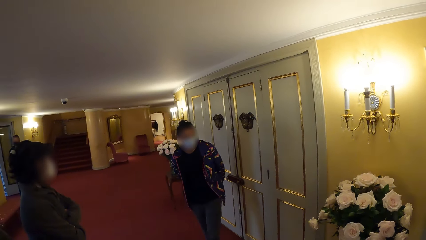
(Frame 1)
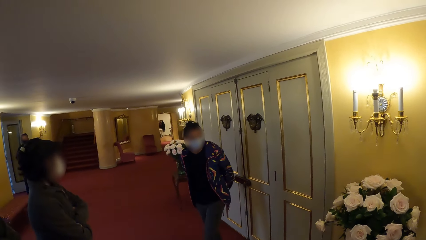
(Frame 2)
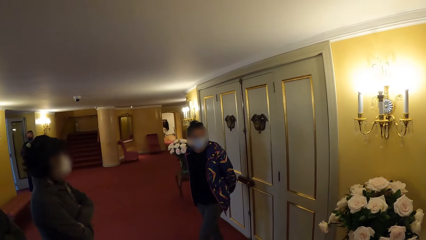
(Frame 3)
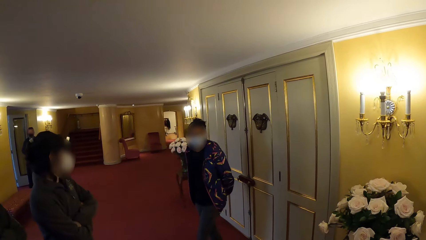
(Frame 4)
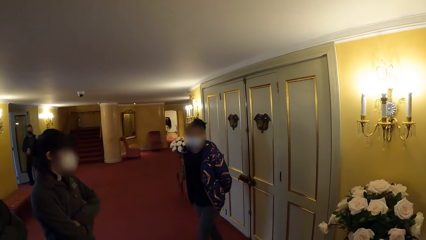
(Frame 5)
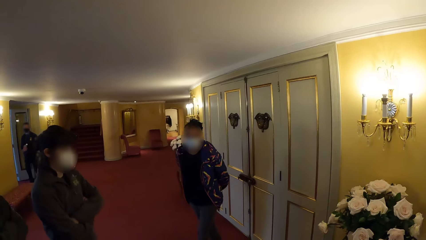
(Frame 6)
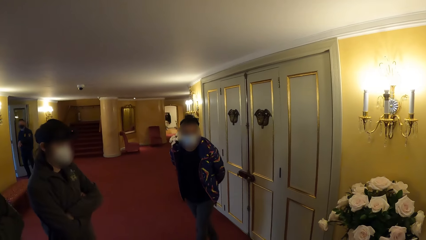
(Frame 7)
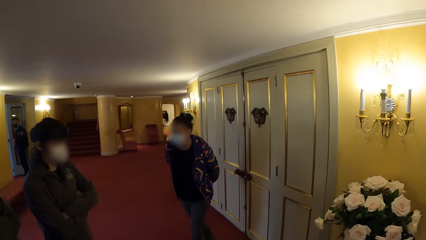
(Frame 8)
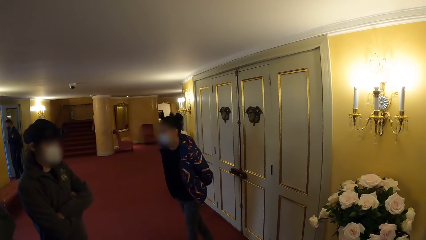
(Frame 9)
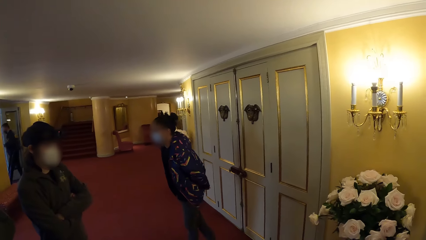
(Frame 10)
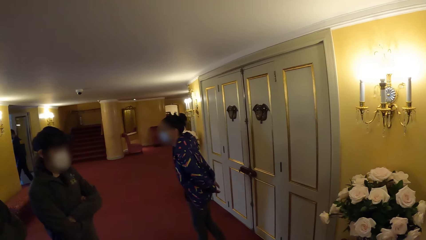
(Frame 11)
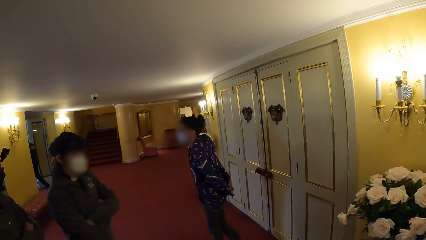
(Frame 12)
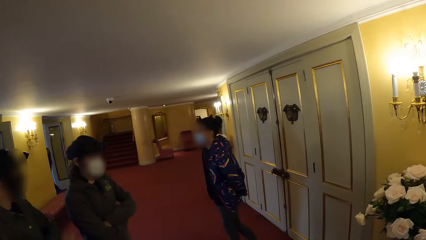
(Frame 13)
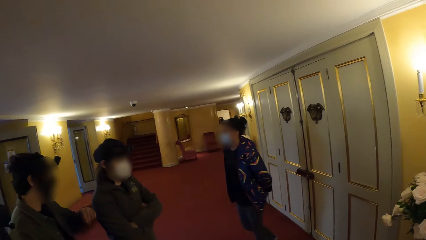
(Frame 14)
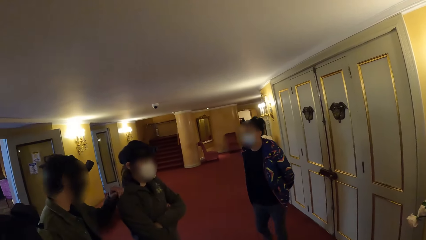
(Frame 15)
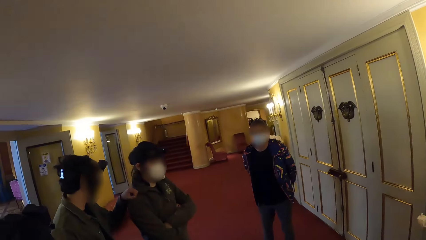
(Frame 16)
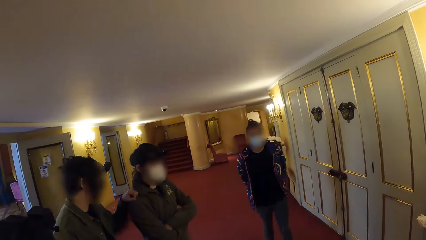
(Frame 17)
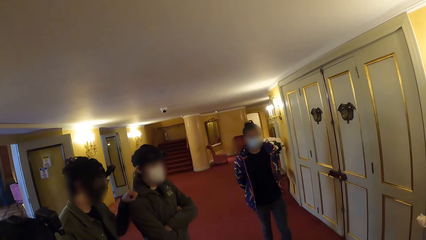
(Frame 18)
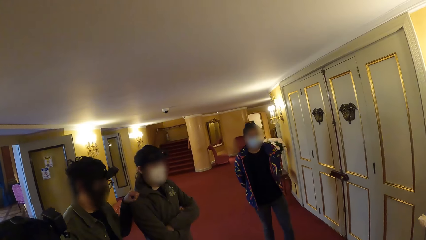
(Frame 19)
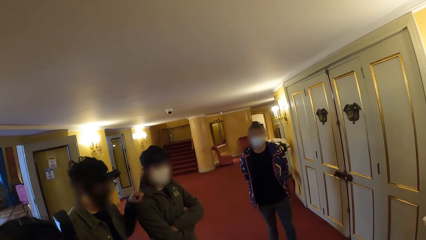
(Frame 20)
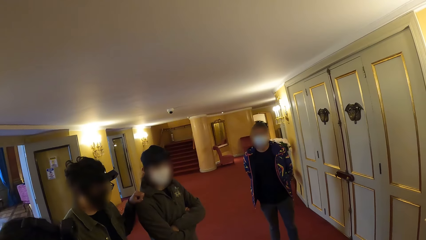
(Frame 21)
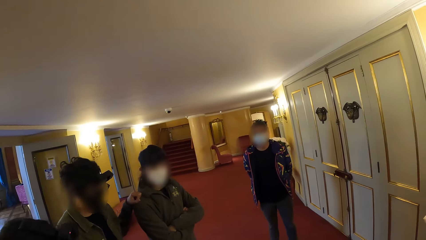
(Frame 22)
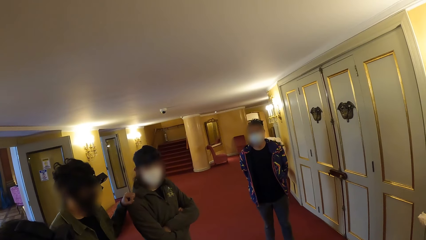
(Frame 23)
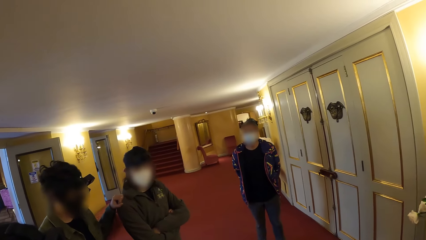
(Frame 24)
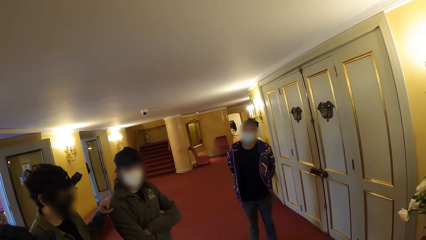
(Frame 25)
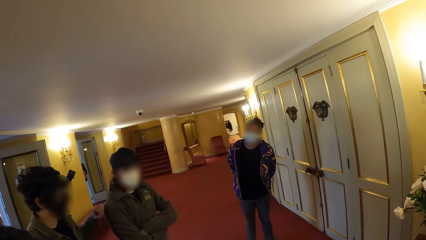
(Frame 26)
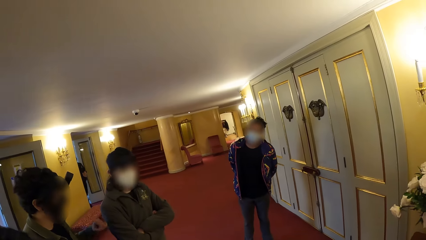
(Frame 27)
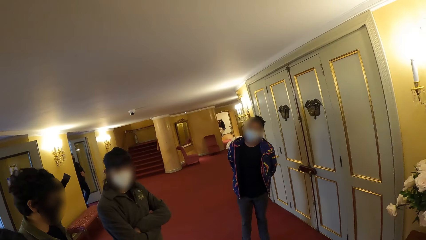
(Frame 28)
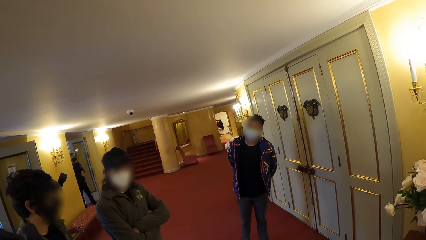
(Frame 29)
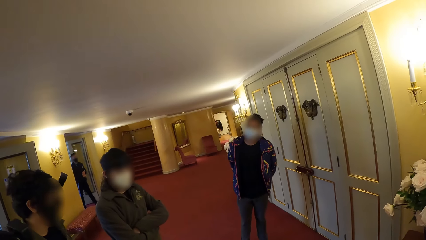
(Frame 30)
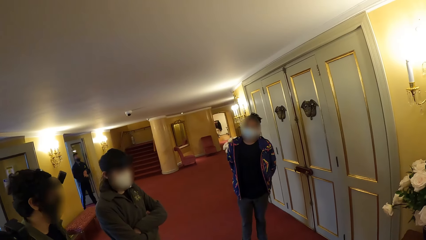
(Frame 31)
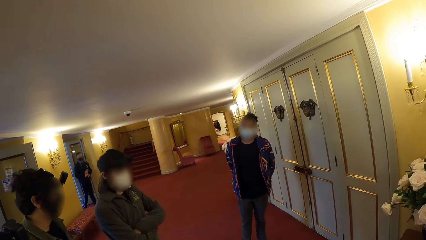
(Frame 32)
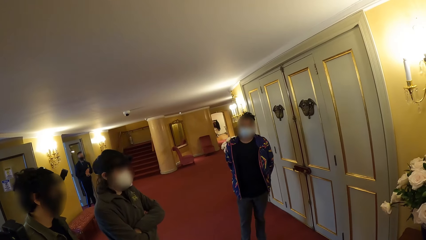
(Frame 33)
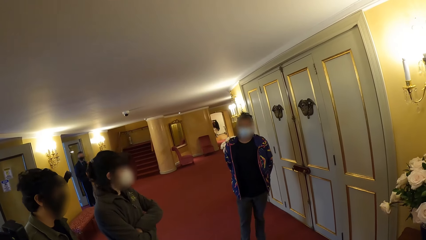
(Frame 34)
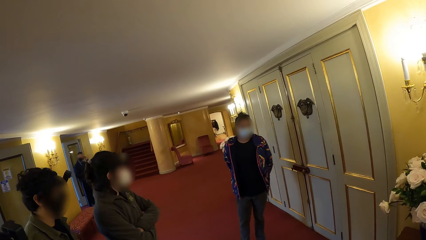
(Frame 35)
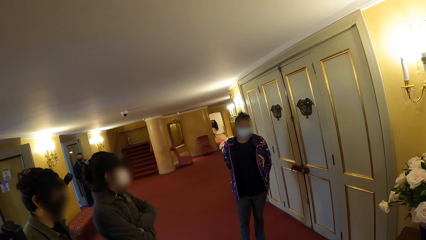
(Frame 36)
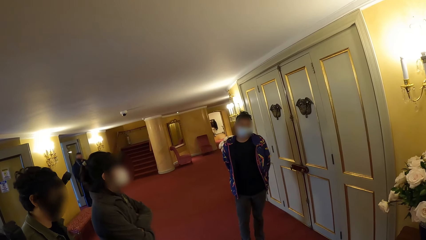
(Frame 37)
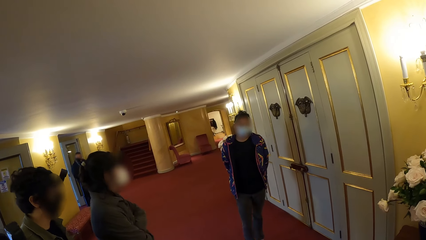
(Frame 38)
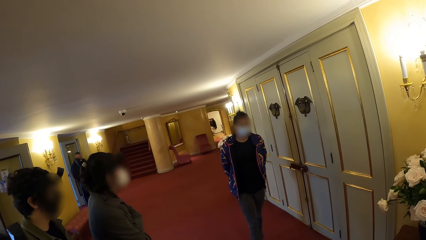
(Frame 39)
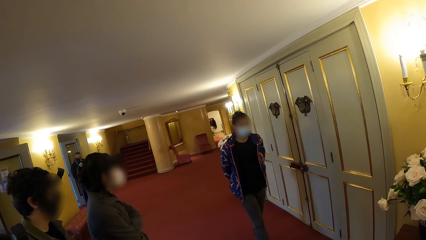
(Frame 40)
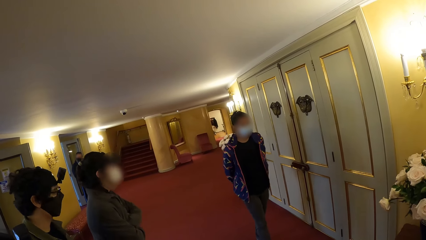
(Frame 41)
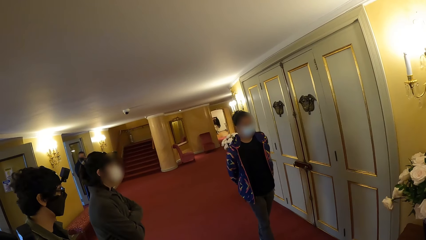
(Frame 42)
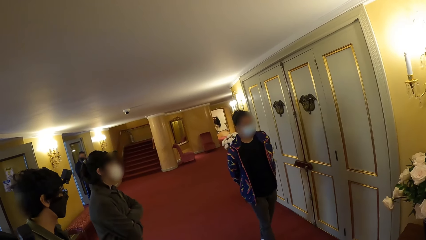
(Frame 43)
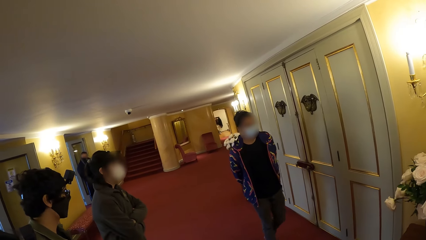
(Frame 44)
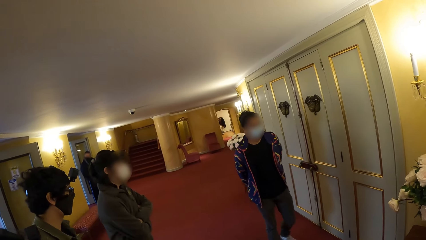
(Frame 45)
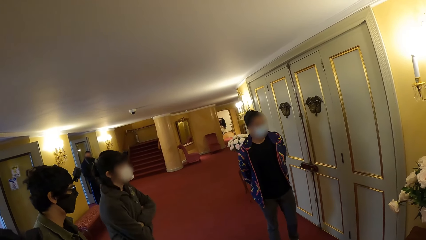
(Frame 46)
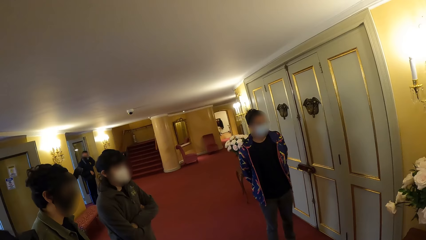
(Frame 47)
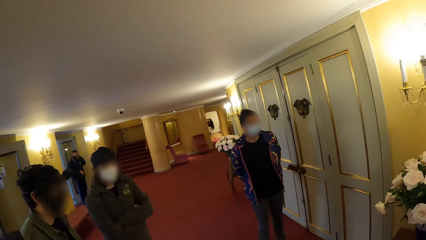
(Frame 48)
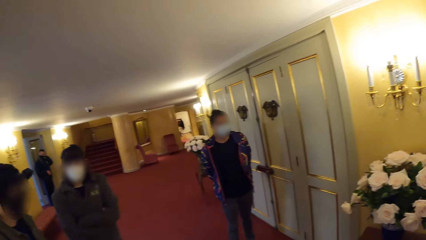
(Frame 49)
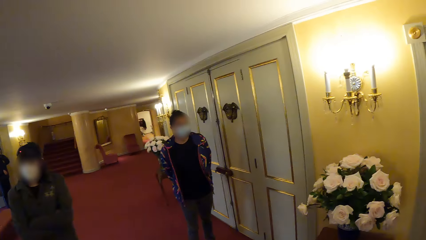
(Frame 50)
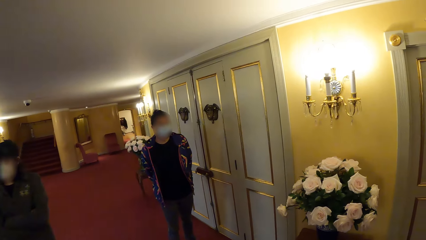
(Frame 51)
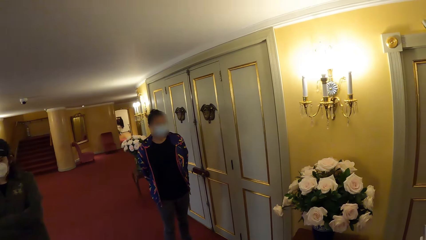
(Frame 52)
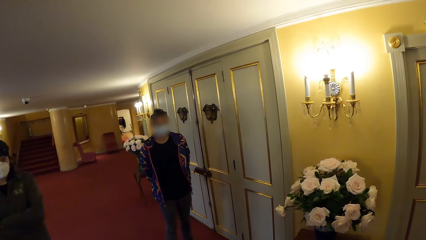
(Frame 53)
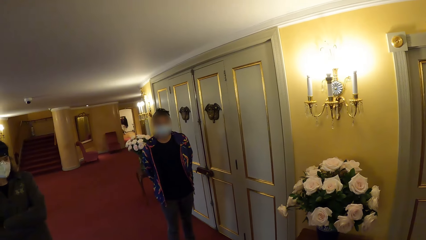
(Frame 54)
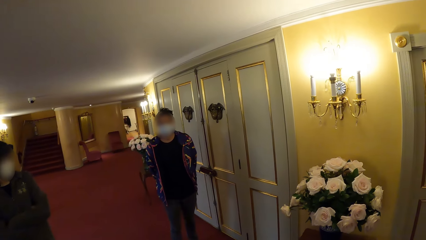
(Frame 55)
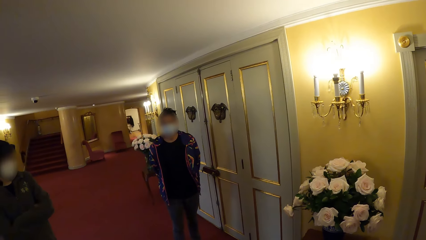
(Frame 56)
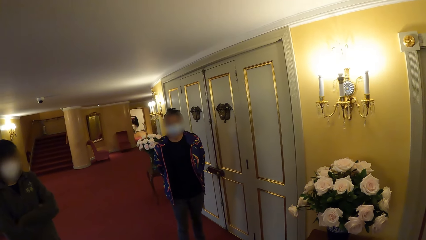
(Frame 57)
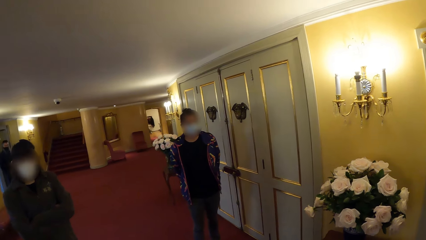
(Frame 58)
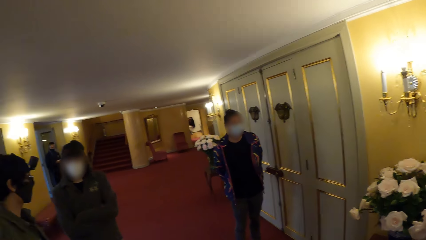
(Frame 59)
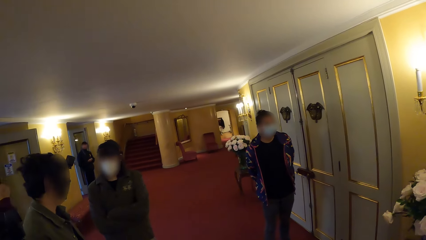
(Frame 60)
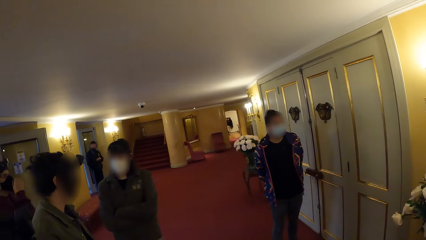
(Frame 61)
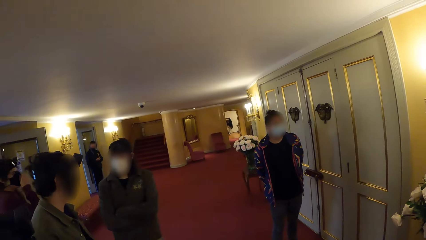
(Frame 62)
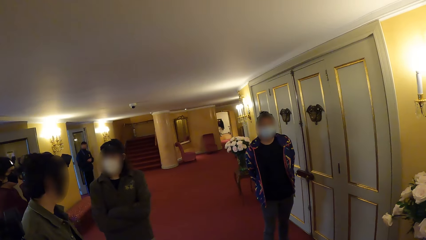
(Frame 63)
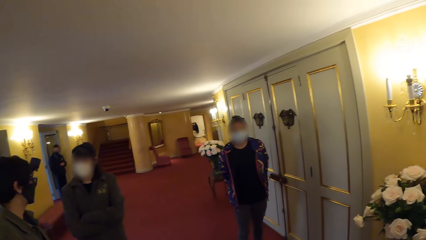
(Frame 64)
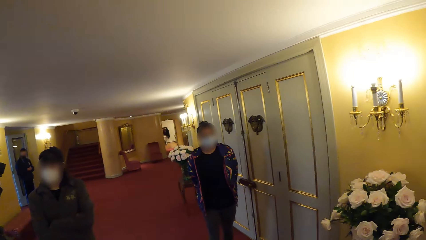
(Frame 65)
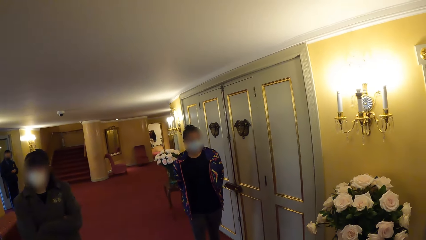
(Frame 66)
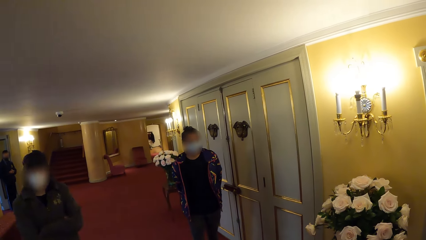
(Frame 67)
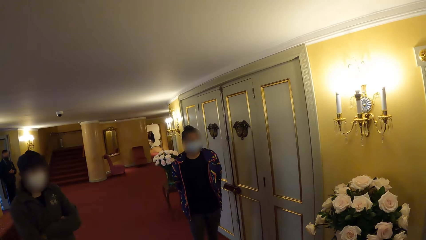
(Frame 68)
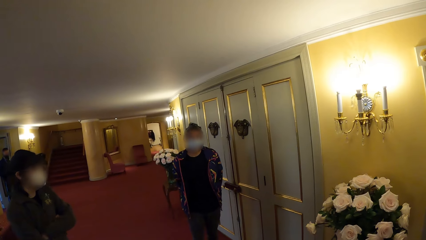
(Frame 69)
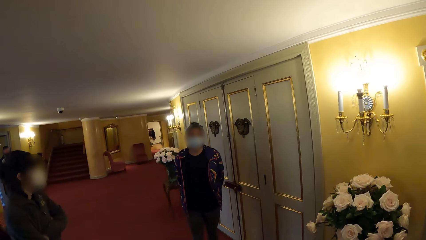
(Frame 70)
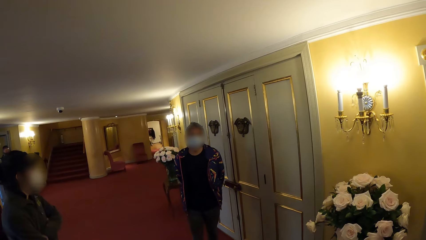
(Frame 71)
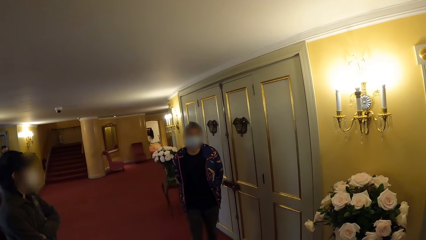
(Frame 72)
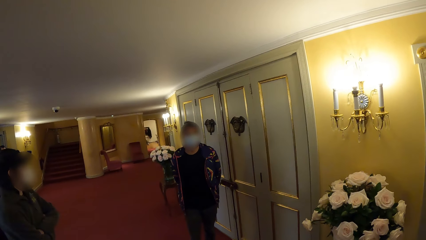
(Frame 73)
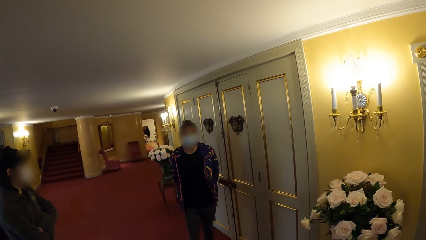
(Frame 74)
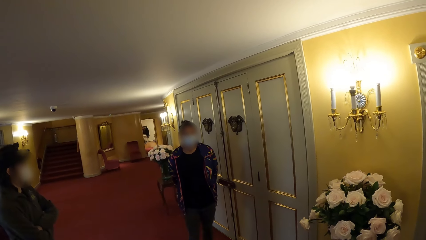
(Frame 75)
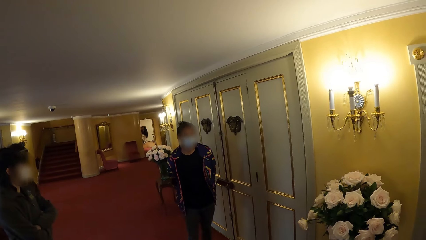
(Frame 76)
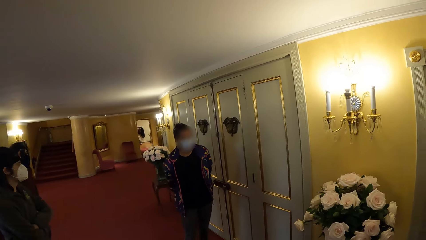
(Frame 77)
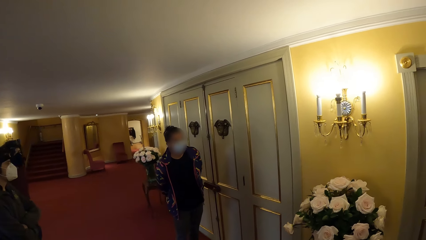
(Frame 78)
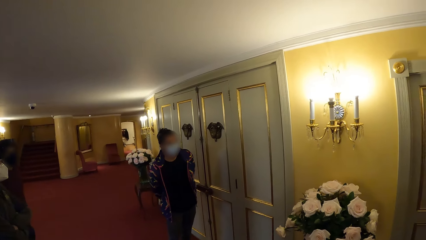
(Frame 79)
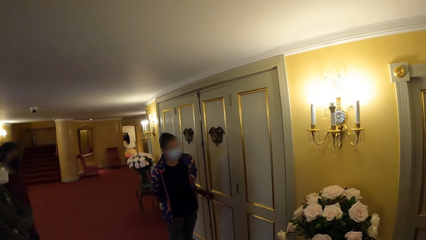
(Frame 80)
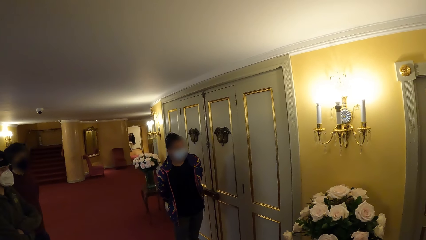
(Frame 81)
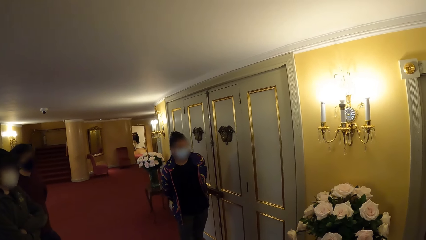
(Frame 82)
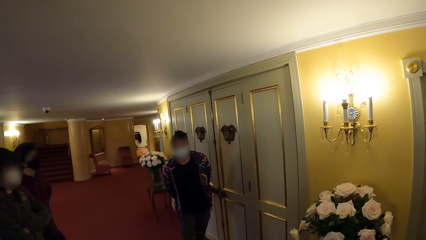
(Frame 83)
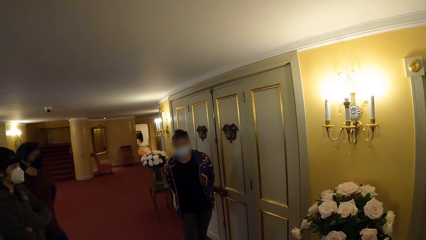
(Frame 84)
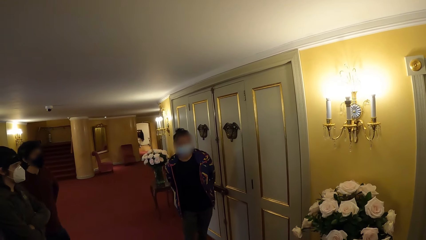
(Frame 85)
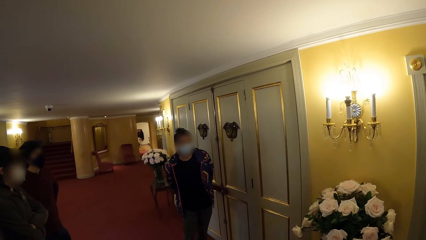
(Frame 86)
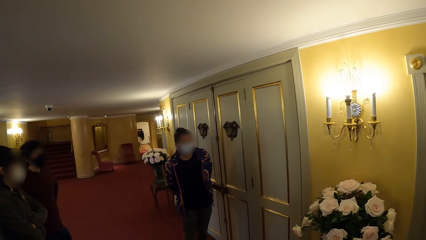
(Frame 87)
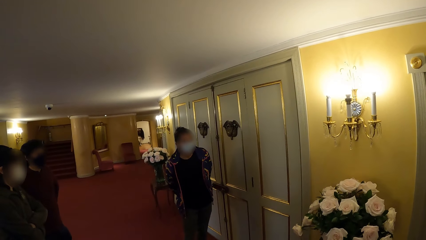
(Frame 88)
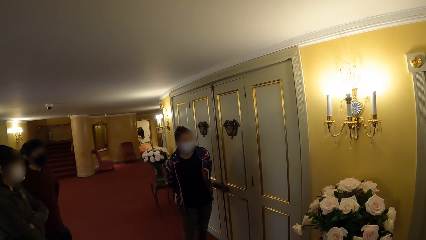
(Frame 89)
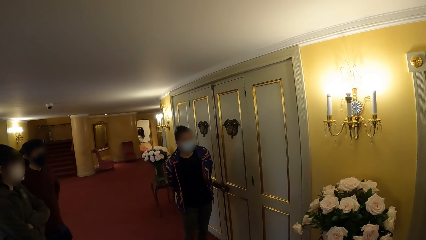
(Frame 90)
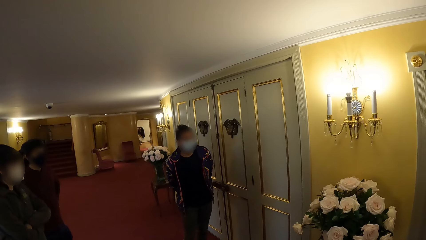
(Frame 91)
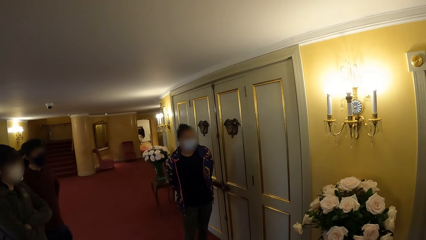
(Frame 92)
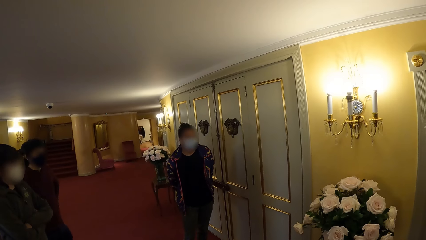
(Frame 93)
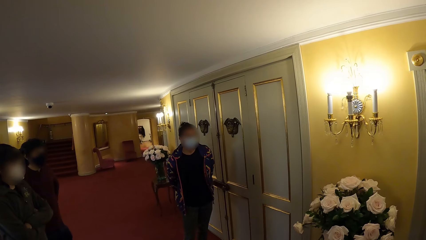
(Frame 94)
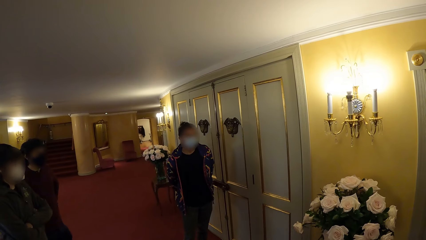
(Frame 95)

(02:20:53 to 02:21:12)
A person holds another person's shoulder. The camera wearer interacts with a third person.
